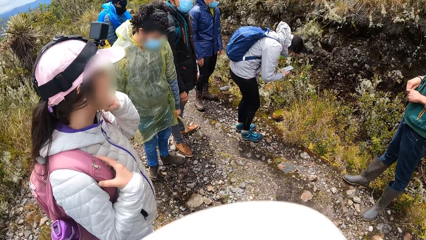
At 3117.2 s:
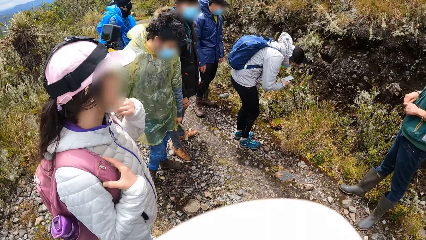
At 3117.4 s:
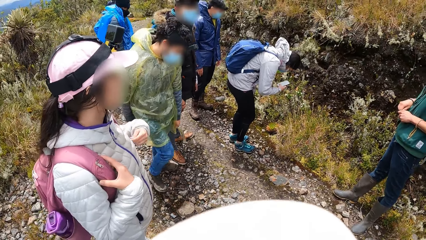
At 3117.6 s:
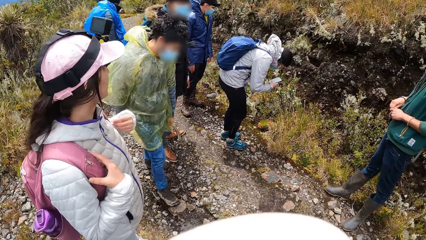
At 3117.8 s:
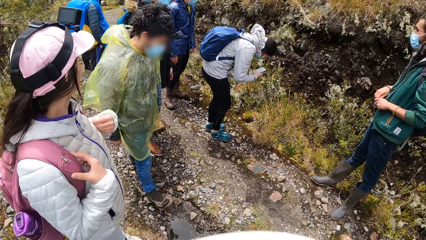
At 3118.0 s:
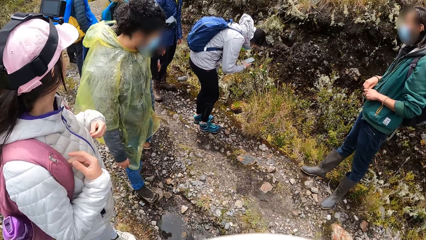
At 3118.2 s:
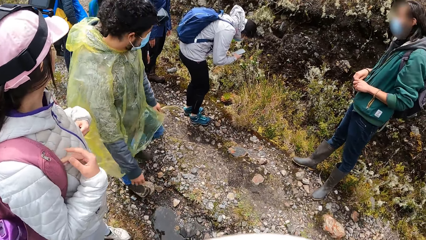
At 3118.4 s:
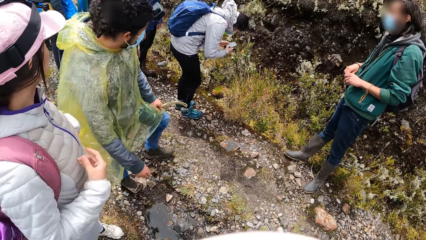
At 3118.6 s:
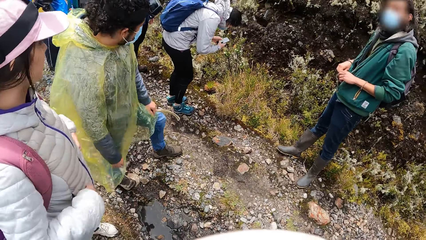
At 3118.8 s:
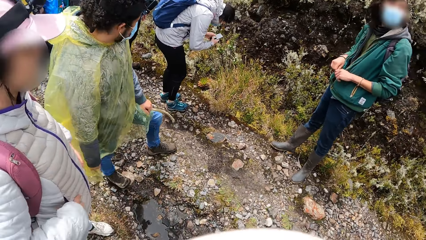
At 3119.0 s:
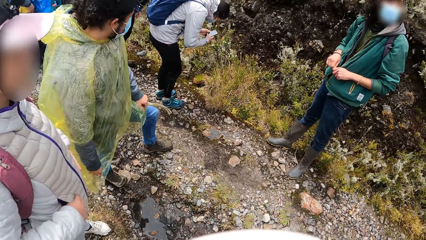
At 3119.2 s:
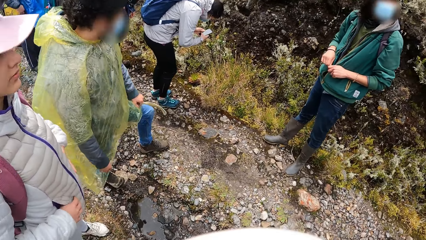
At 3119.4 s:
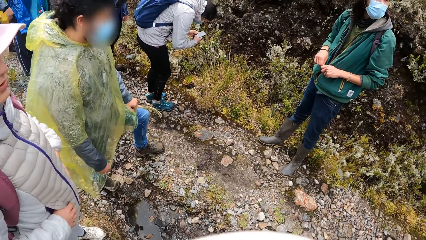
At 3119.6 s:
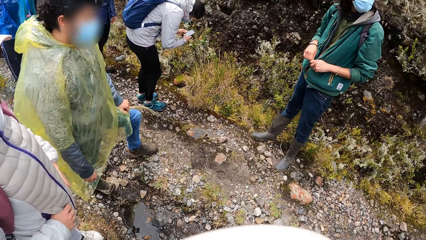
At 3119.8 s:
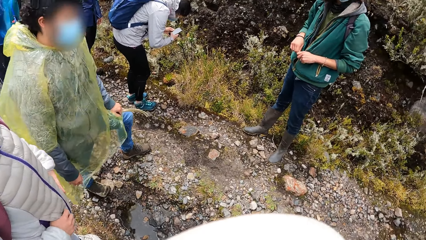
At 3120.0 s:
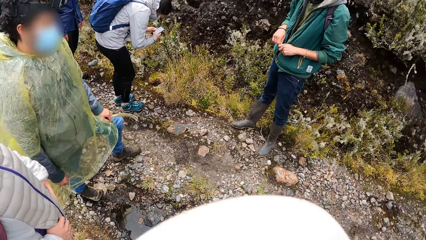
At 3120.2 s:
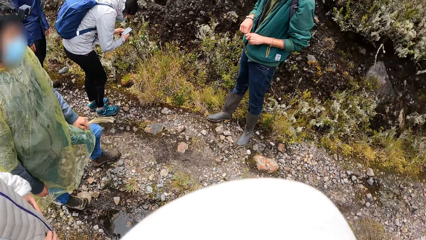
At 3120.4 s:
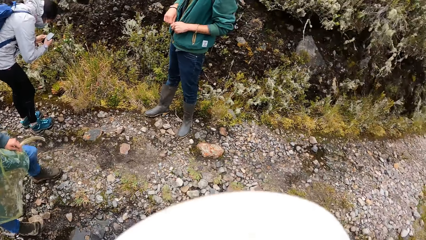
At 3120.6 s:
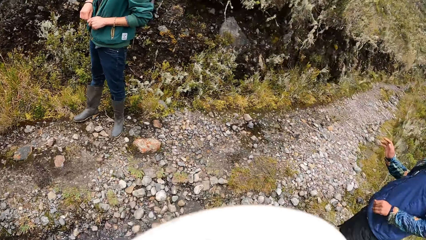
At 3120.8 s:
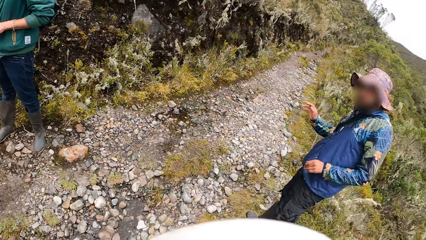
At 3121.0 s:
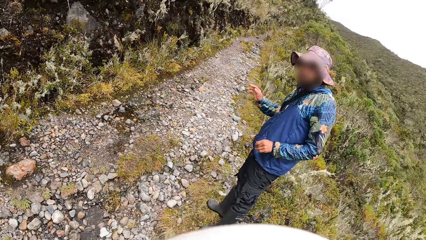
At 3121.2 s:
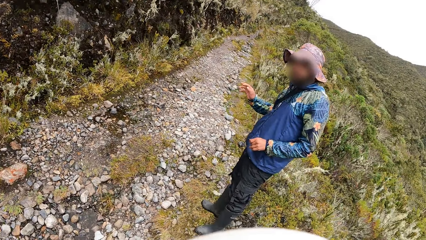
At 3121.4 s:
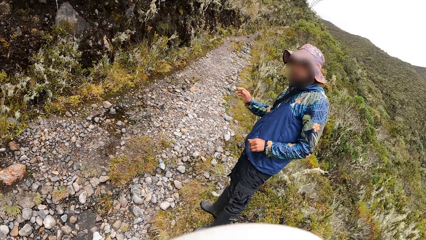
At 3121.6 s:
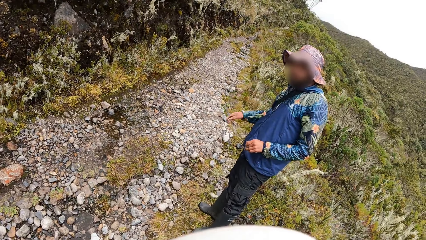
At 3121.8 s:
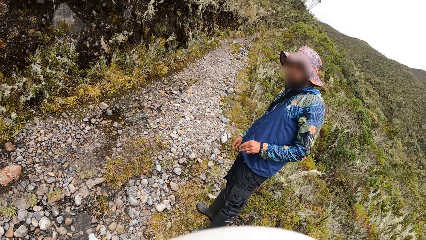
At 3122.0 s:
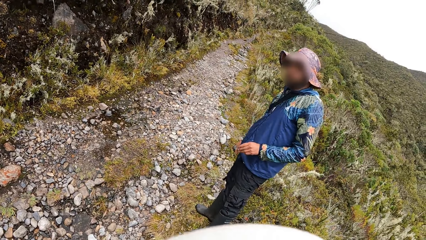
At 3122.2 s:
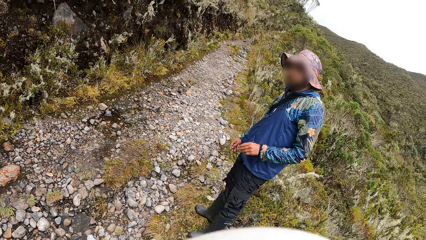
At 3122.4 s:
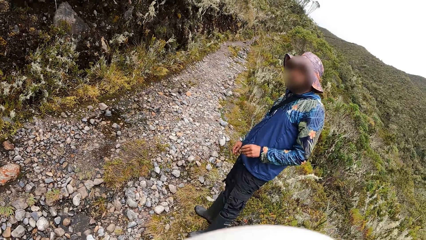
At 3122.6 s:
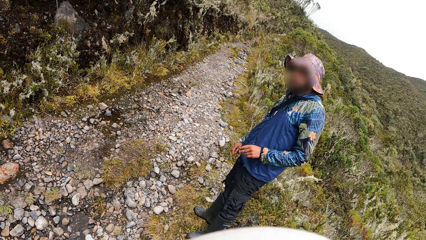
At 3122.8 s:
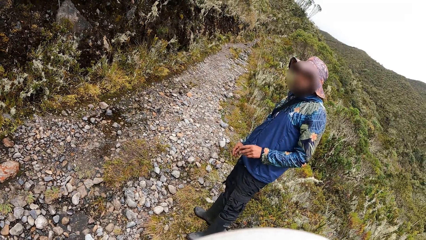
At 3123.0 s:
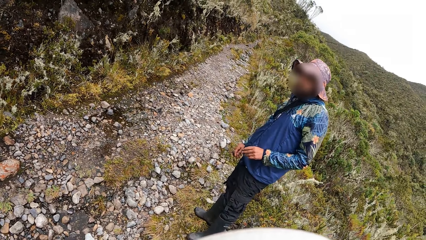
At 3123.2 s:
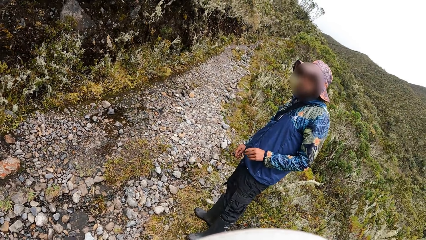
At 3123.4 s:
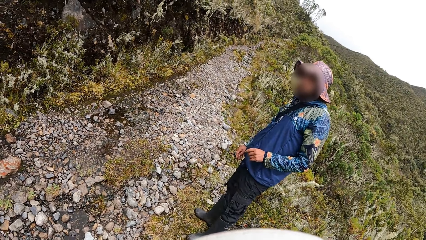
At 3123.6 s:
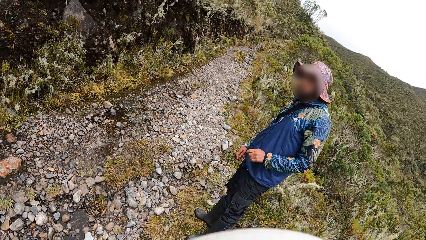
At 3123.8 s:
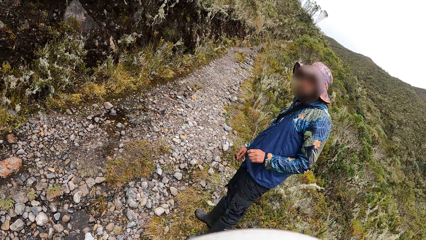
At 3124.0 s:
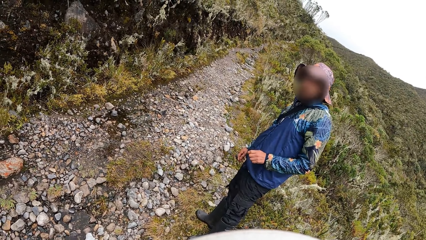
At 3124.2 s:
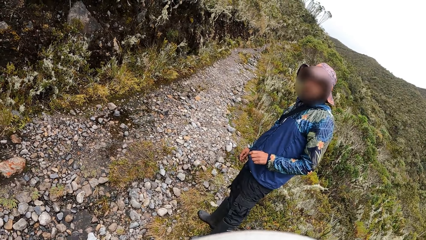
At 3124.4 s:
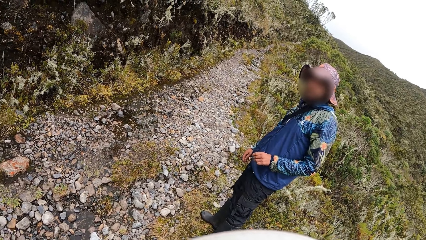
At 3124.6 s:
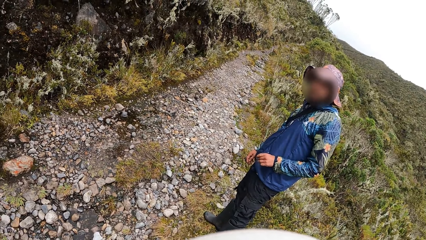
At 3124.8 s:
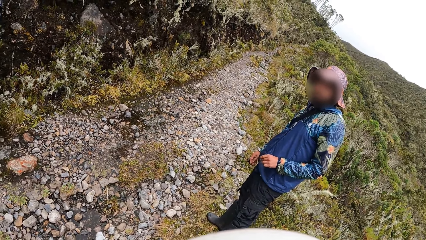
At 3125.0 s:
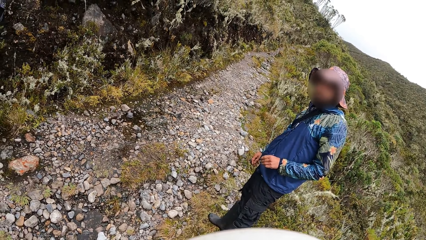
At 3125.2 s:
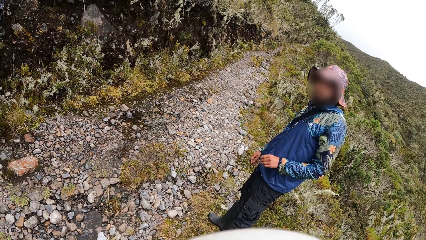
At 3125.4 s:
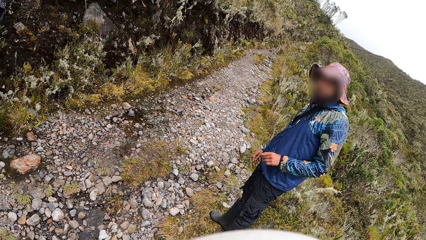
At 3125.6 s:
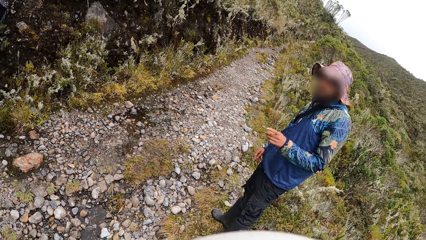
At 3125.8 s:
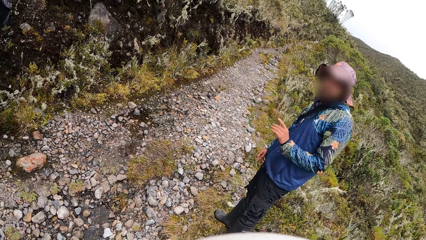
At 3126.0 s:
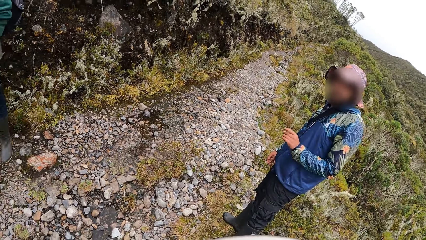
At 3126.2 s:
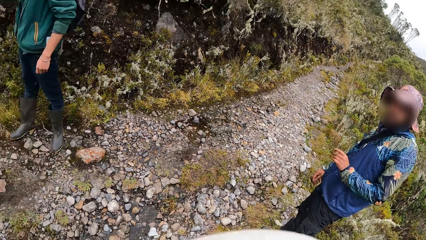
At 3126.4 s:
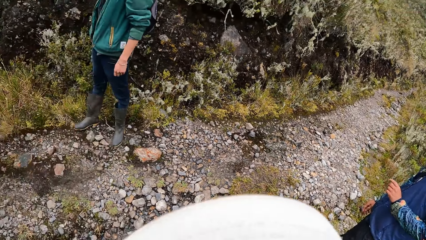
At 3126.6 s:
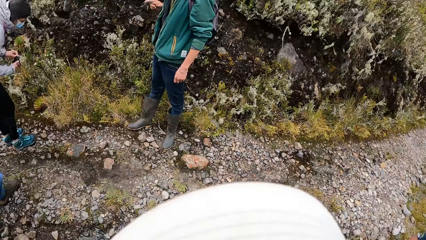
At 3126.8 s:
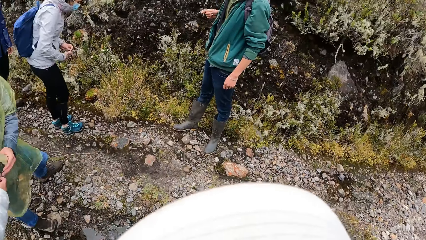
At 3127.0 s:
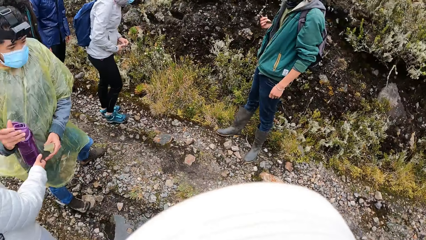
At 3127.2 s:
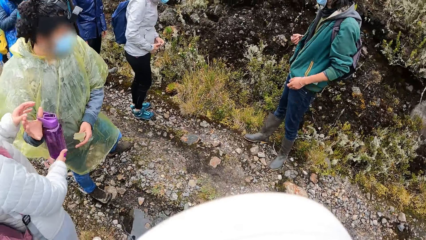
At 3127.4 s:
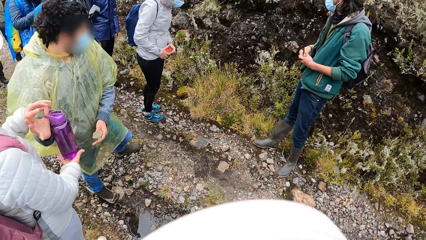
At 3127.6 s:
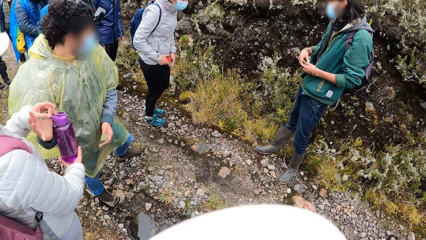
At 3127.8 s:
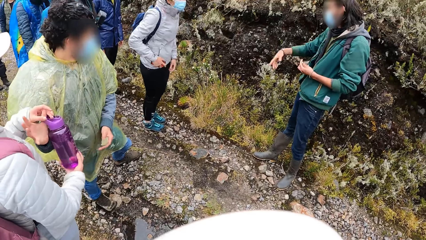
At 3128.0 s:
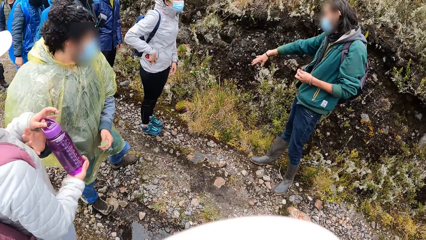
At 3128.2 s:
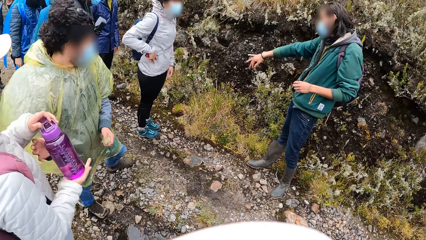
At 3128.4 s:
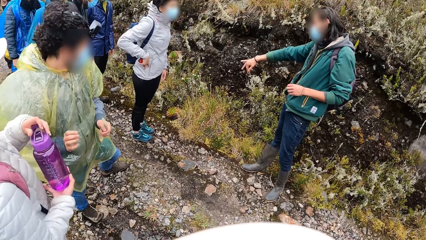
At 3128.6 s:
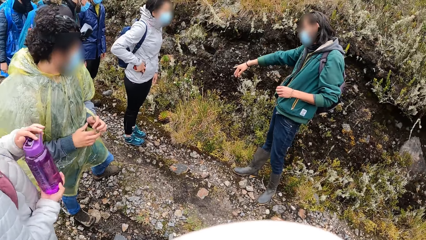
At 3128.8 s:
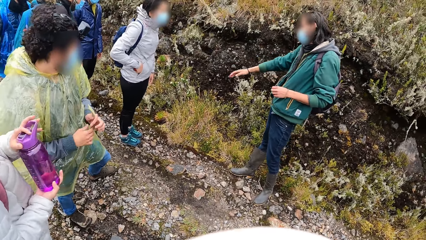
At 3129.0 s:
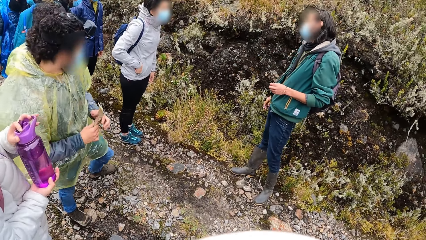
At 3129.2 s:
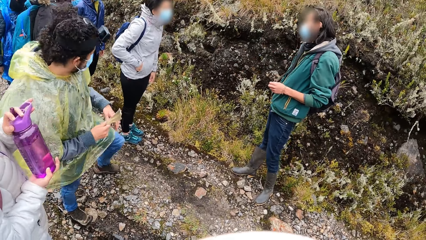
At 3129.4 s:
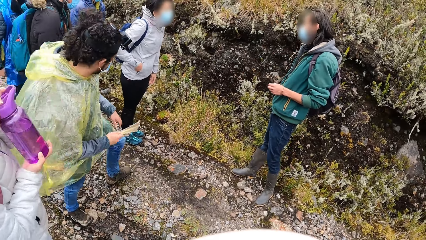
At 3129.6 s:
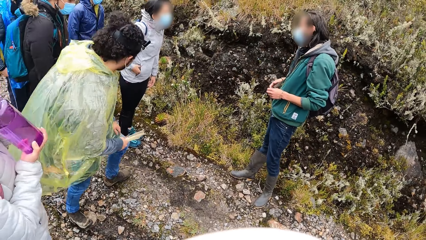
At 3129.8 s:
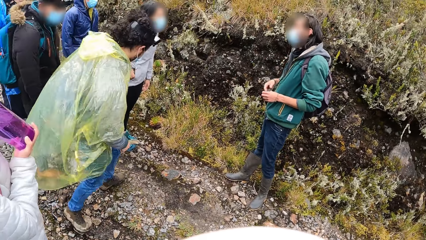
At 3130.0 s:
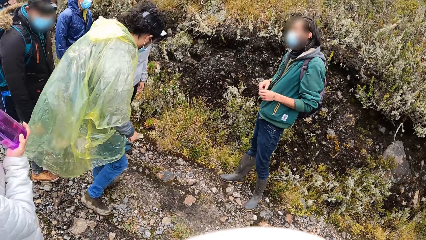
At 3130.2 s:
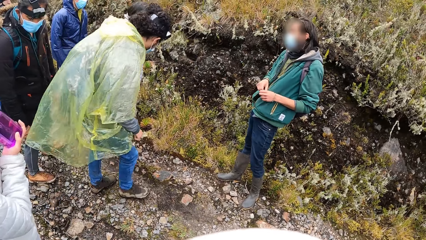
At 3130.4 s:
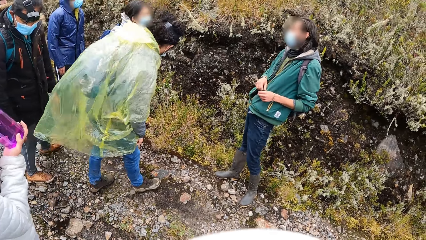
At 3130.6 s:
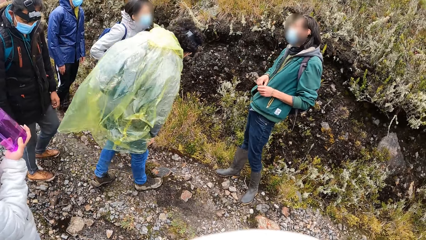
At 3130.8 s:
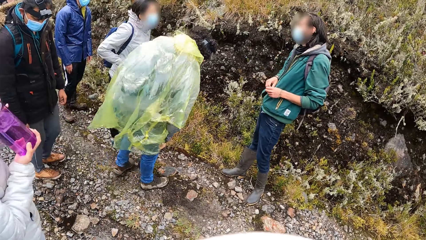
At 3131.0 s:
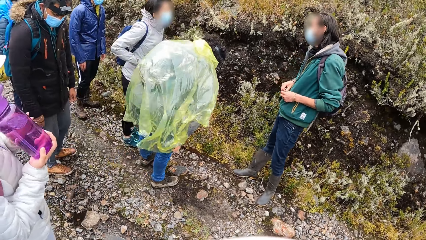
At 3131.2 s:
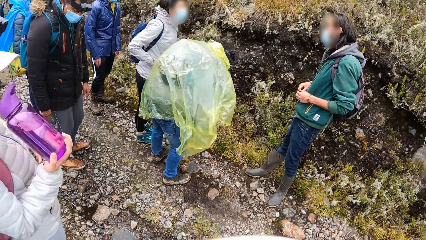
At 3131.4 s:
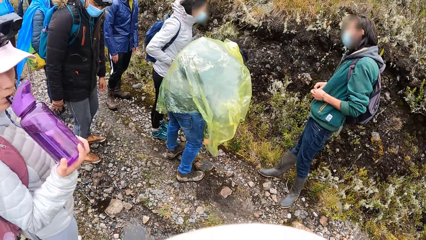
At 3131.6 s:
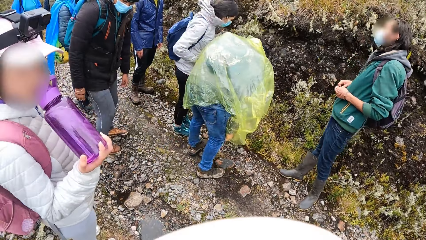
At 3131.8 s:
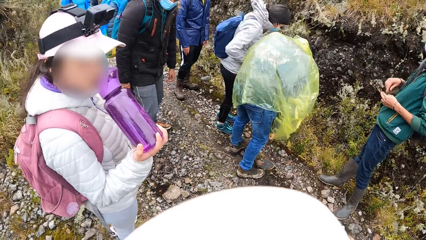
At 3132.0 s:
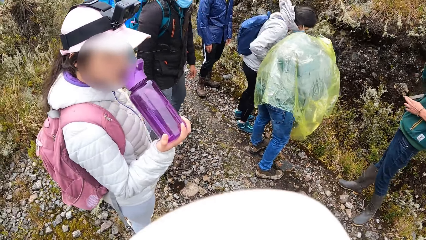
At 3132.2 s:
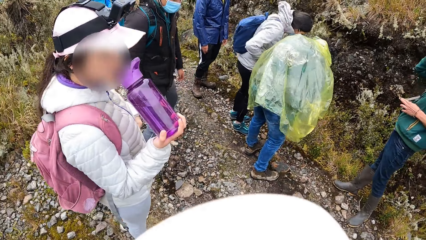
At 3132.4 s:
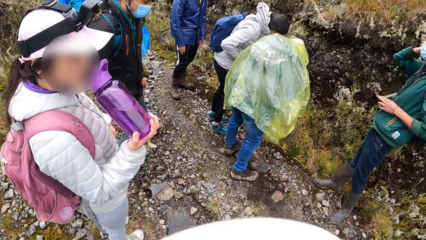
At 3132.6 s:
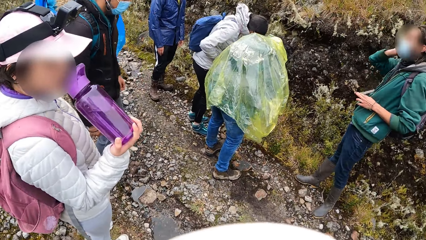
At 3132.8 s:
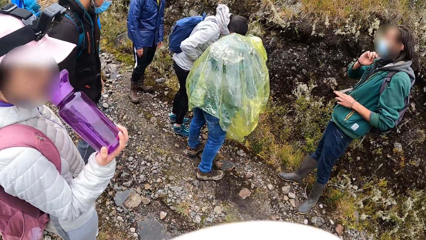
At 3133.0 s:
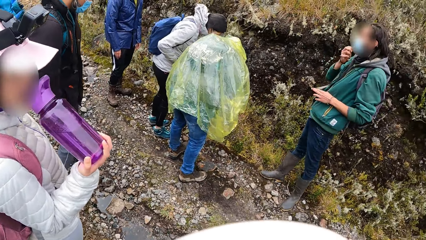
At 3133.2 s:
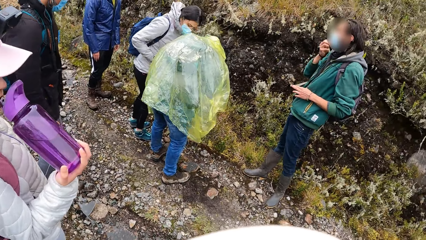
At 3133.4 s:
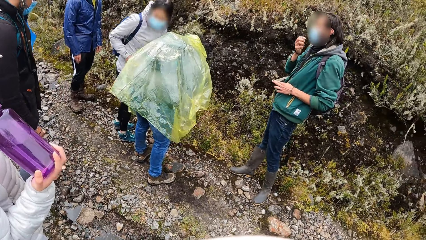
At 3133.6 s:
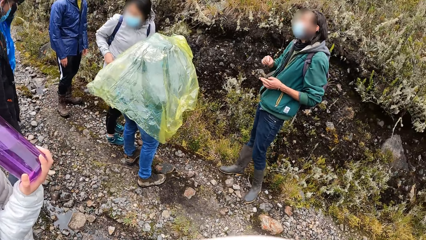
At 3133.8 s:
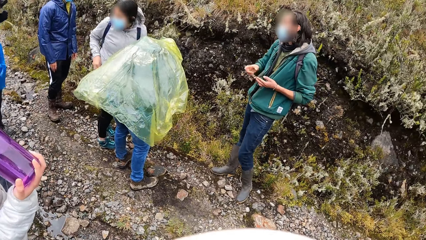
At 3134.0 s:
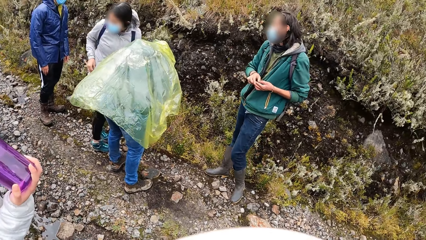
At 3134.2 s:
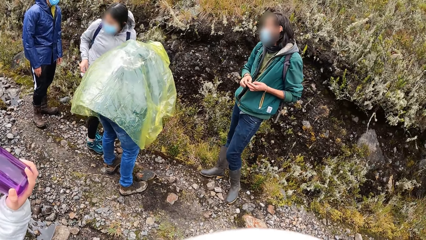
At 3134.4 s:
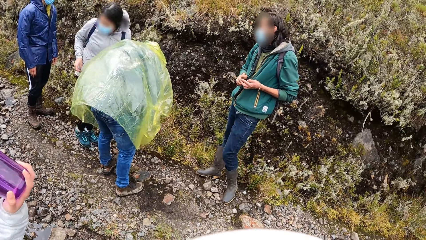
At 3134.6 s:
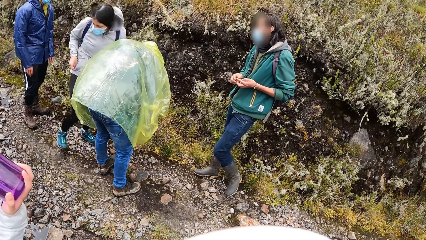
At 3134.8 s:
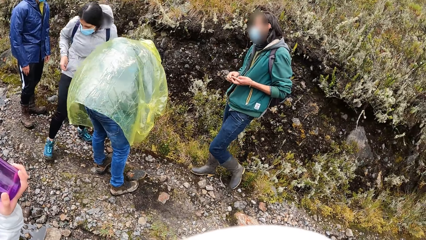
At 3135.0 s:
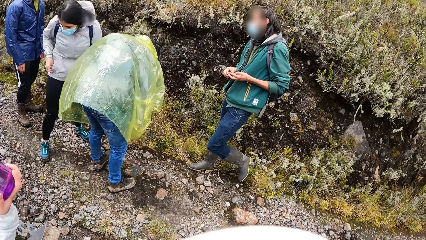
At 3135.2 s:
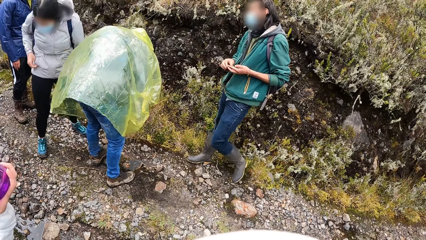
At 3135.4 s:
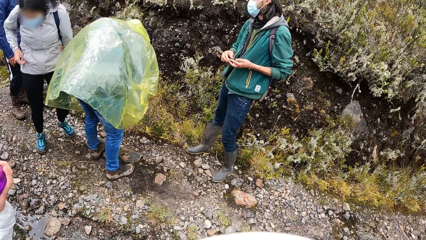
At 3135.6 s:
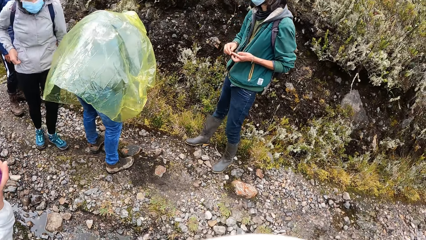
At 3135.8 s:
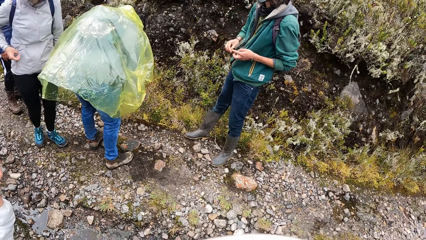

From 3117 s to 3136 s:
The camera wearer stares at people. A woman snaps a plant with a phone in her hands. The camera wearer interacts with a man. The man gestures at the camera wearer. Another man passes a purple water bottle to another woman with his right hand. The first woman puts the phone in her winter jacket with her right hand. The other woman drinks from the purple water bottle in her right hand.
